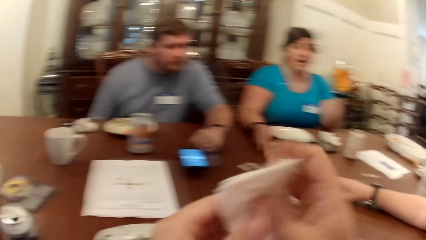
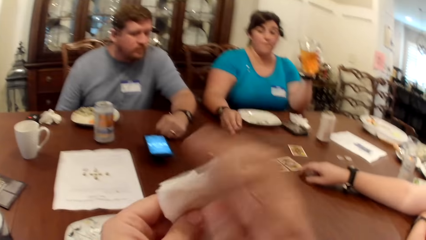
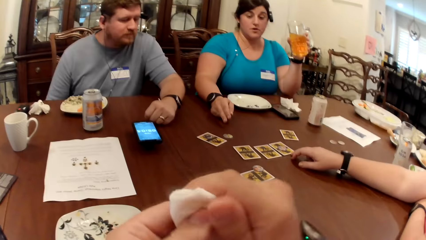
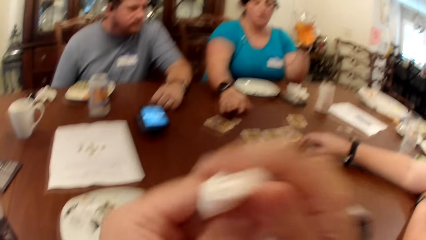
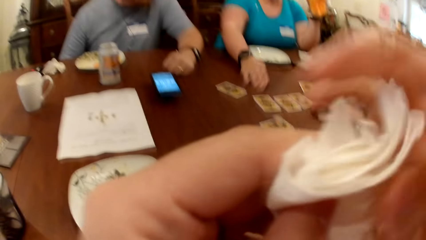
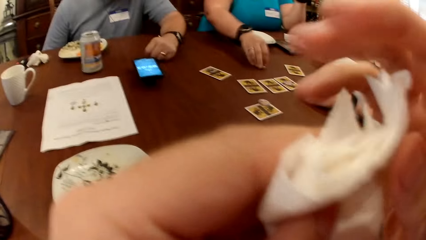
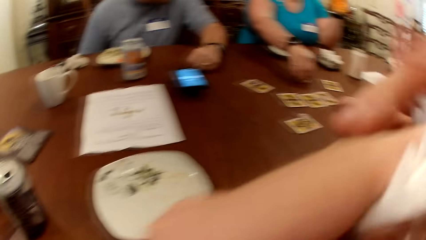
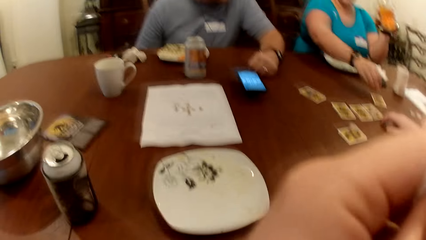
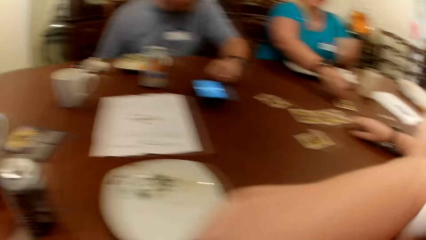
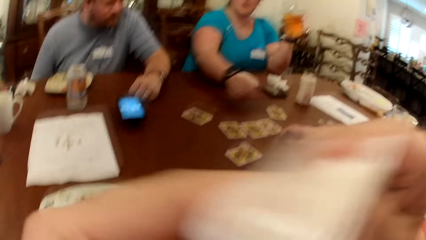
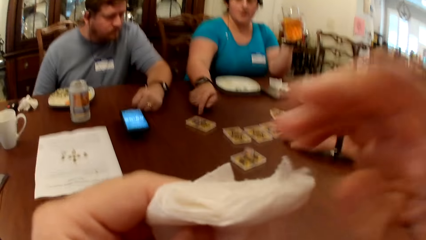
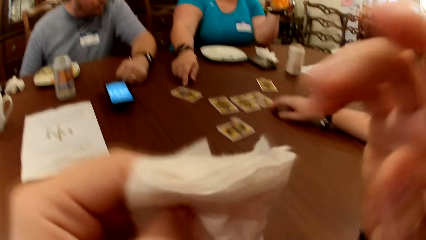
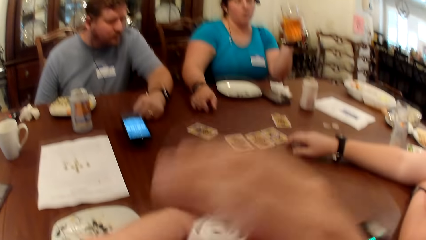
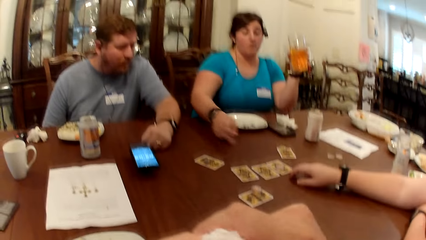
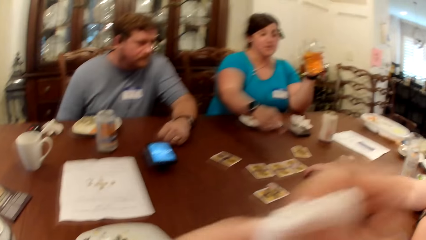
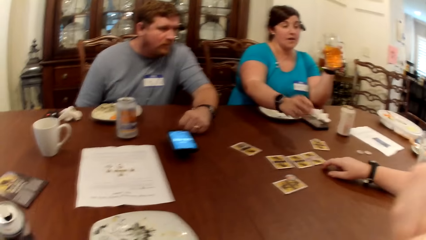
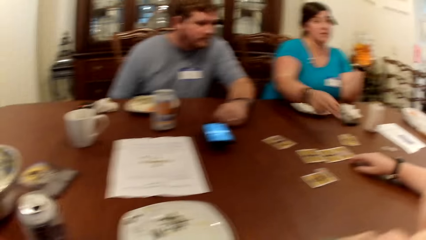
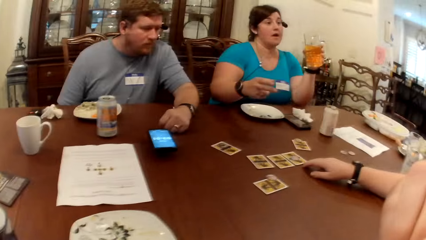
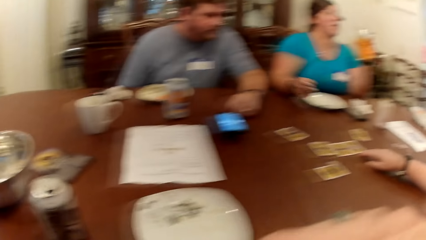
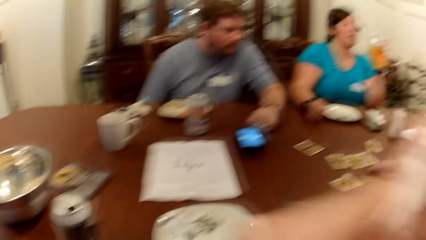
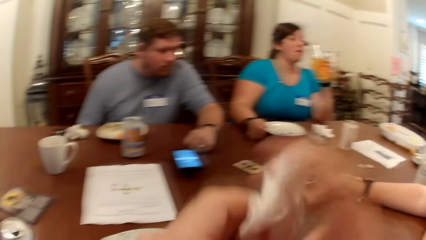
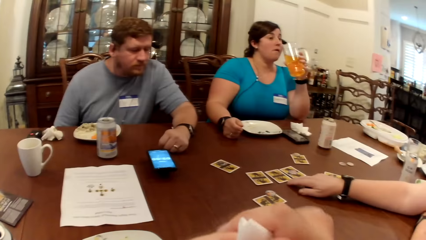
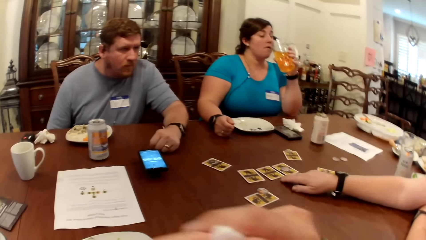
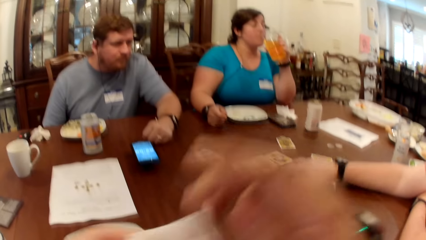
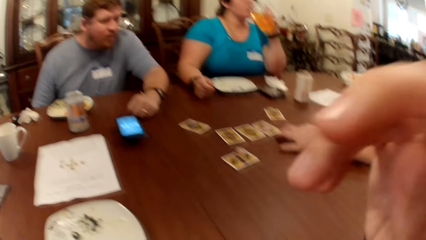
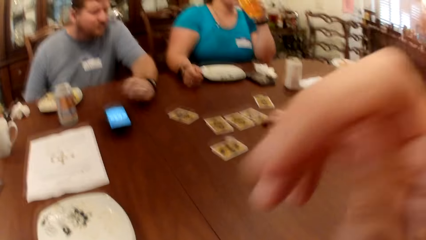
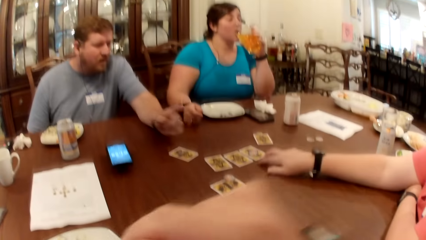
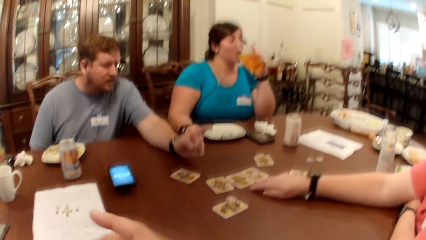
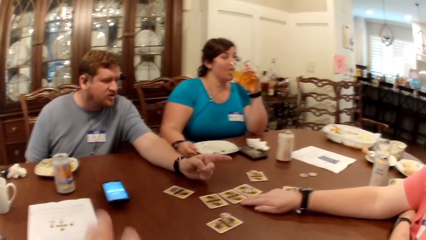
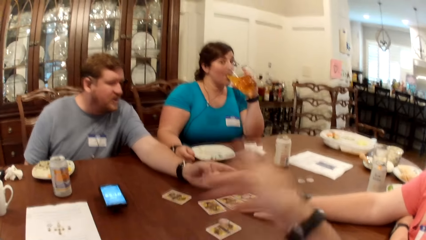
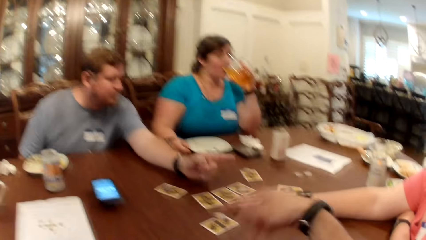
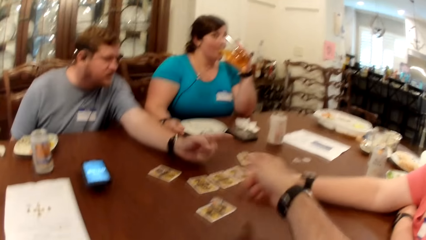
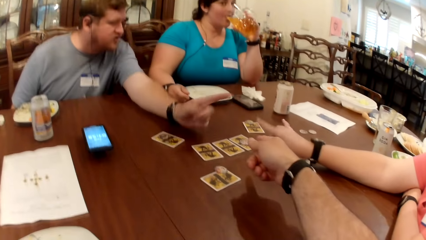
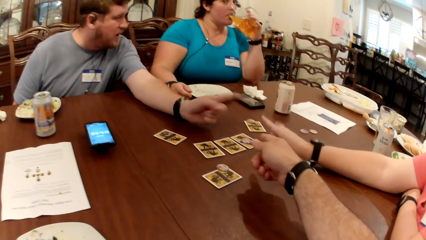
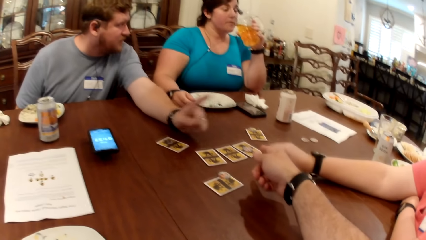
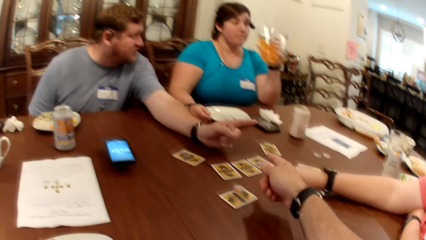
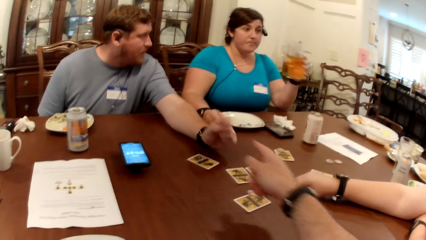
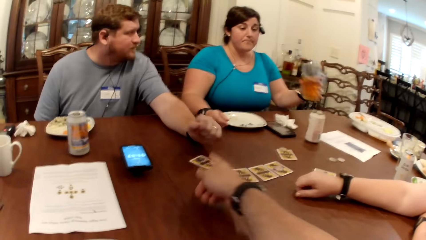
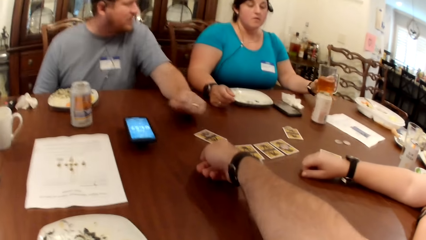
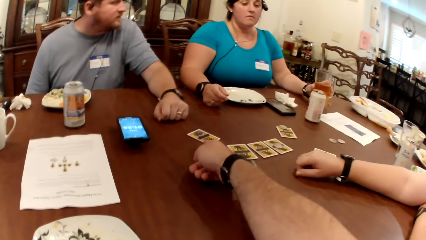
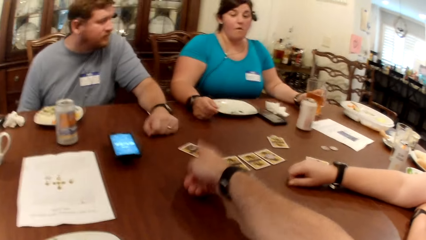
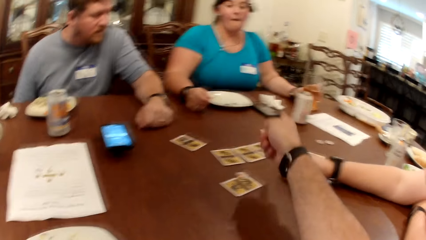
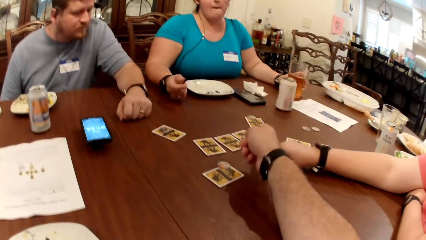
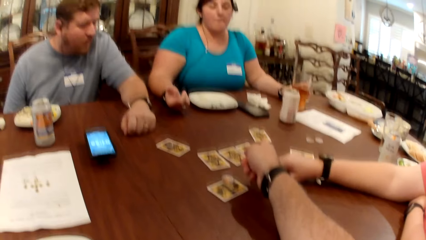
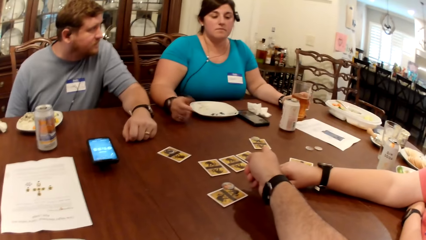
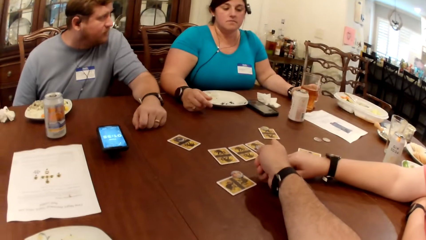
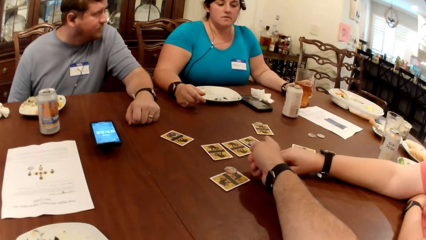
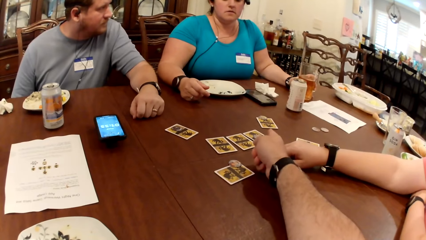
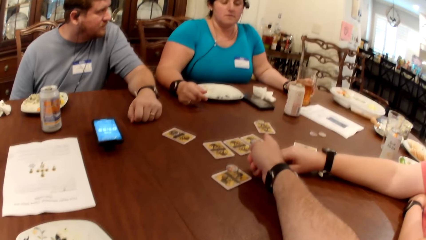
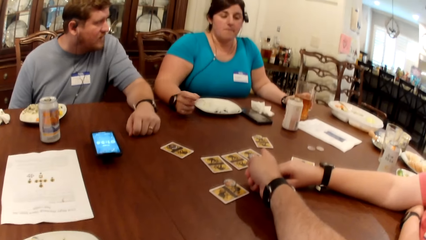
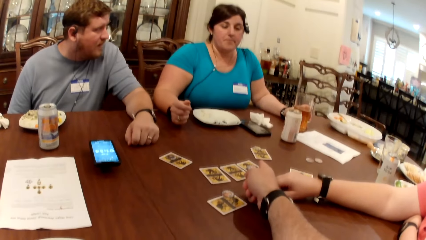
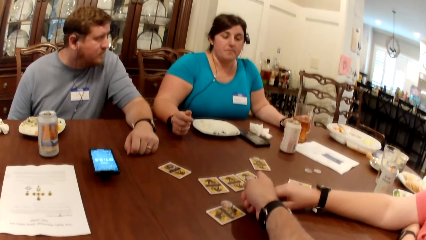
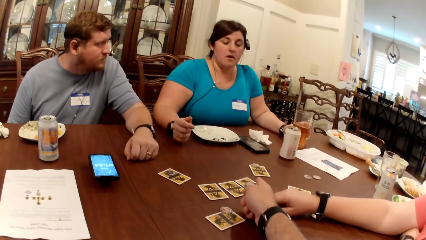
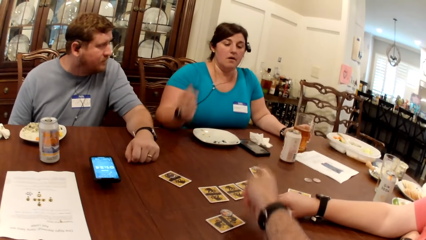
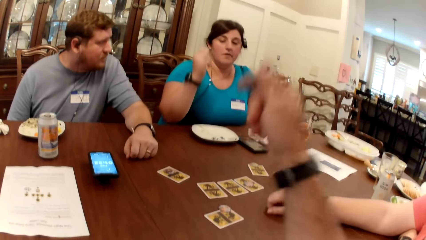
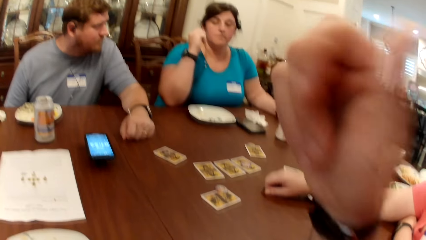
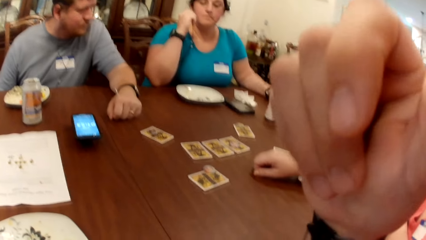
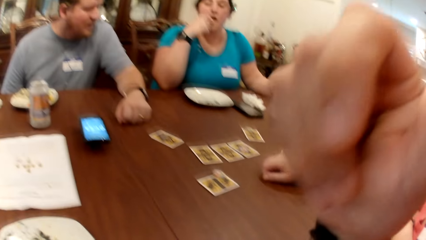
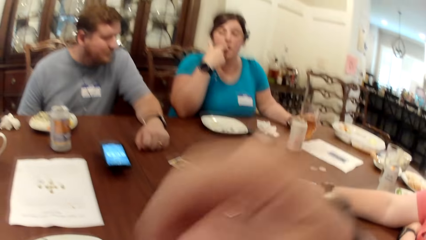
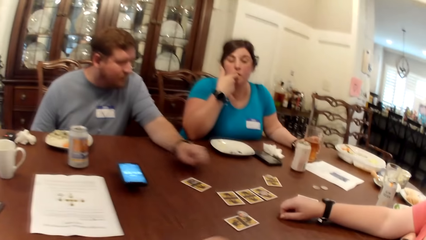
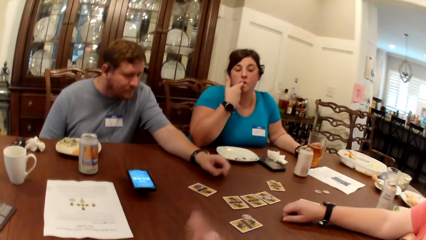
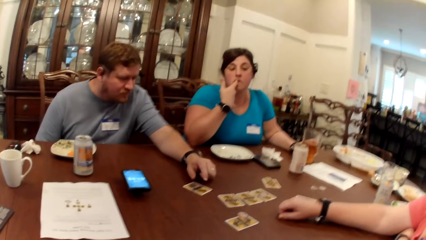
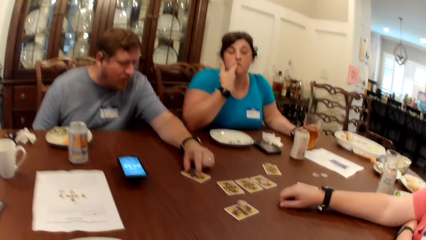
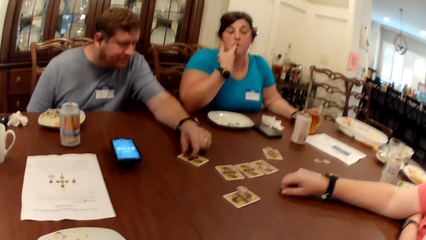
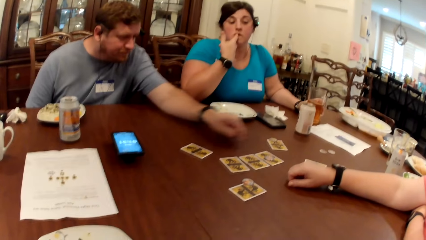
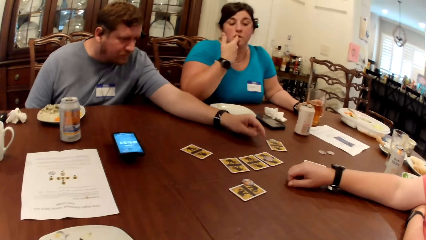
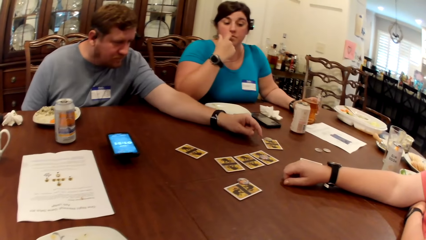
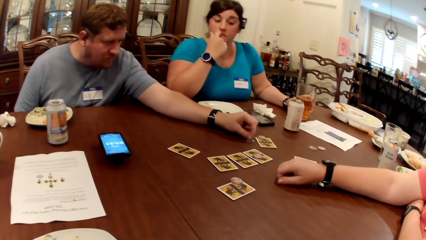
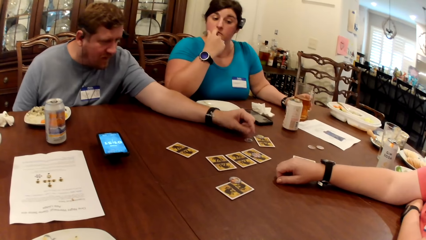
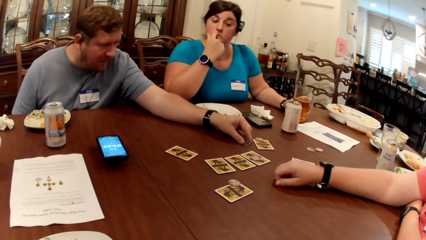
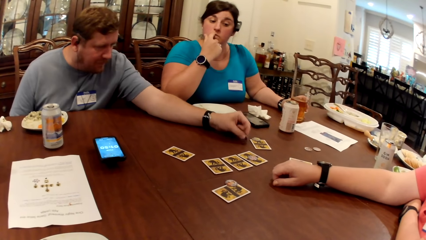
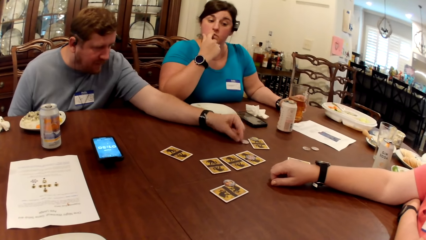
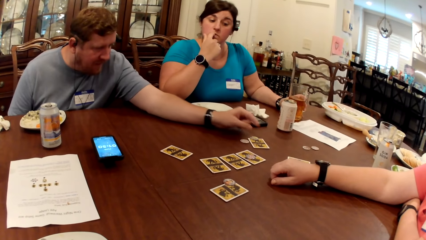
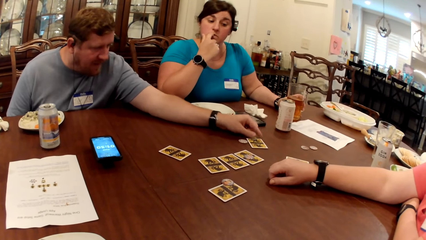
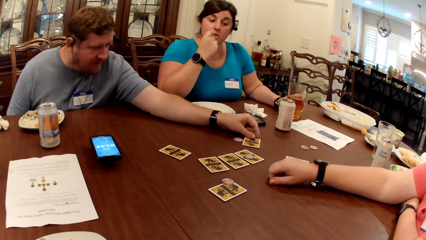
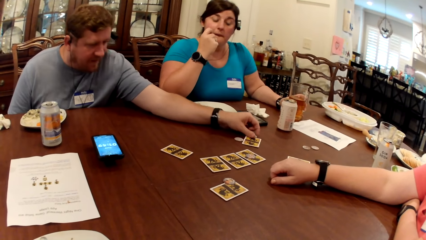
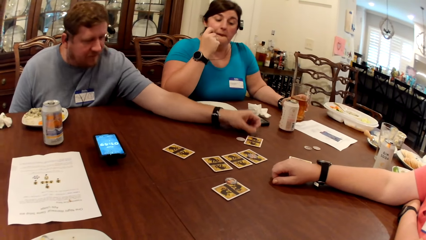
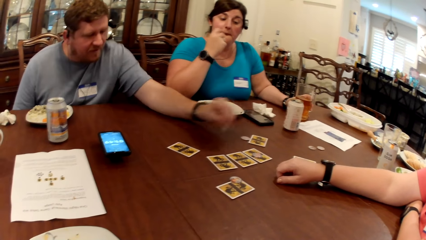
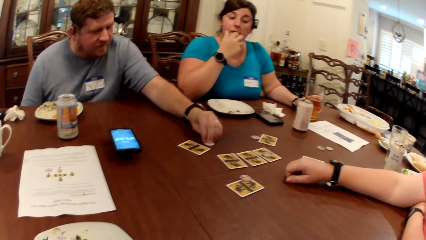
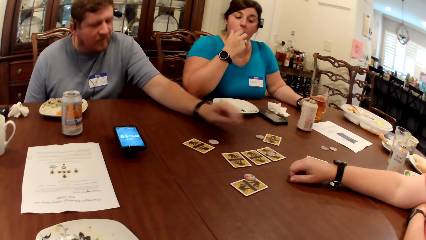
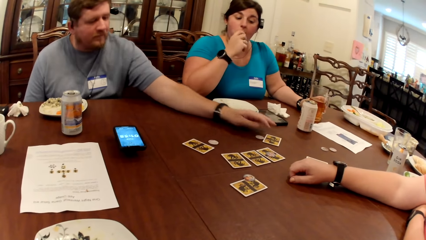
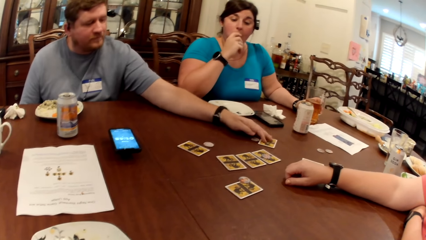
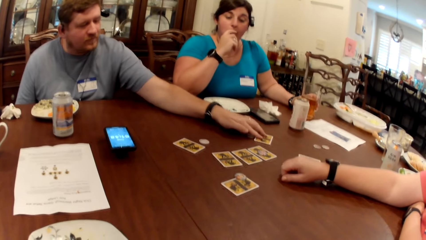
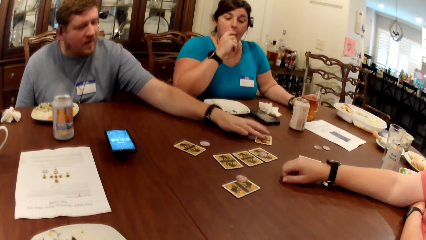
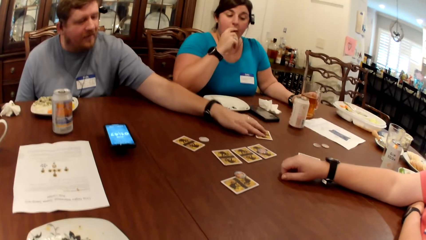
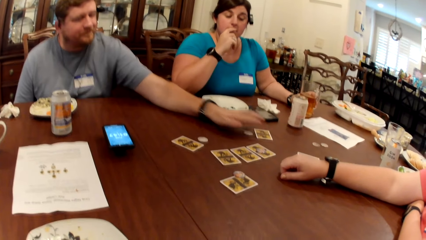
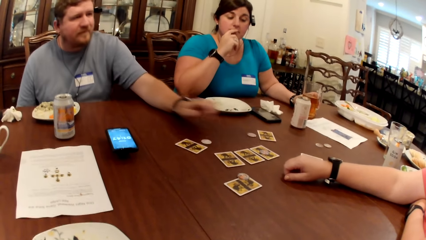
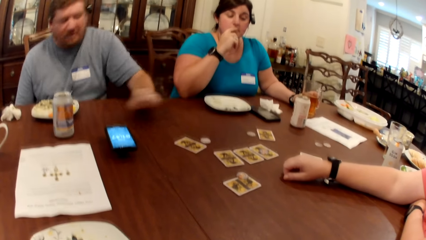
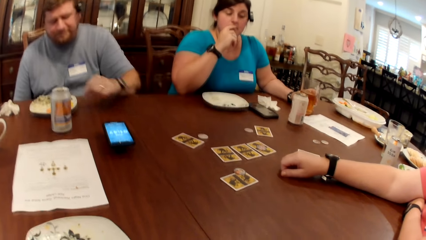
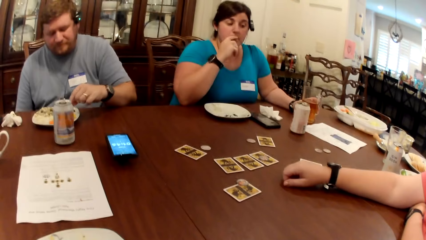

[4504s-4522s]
The camera wearer moves his hand up and holds his hands together. He cleans both hands with the paper towel. He presses the wipes on the hands. A woman picks a poker chip from the table with her right hand. The camera wearer moves the wipe up. He cleans his mouth with the paper towel in both hands. The woman drops the poker chip on the table with her right hand. The camera wearer moves his hands down, holds the wipe with both hands, wipes his mouth and moves the wipe down. The woman drinks from the glass of juice in her left hand. The camera wearer moves his hand up, moves his hand down and moves his hands around. The woman drops the glass of juice on the table with her left hand. The camera wearer points at the cards. He moves his hand up and moves his hand down. A man picks a poker chip from the table with his left hand and drops the poker chip on the table with his left hand. The camera wearer looks at the cards. The man turns the poker chip on the table over with his left hand. He picks the poker chip from the table with his left hand. He picks the poker chip from the table again. He adjusts a card on the table with his left hand.
